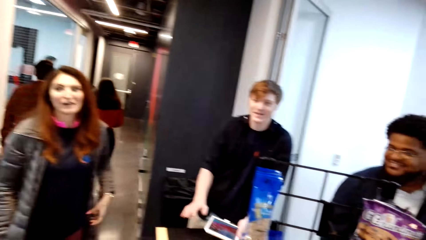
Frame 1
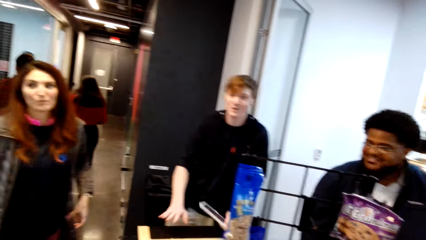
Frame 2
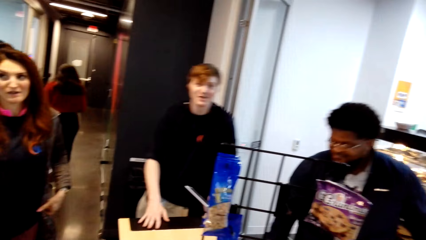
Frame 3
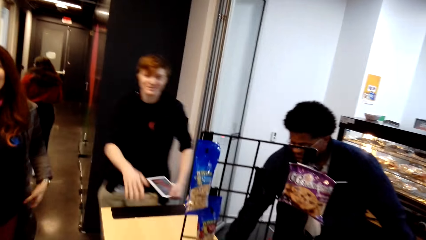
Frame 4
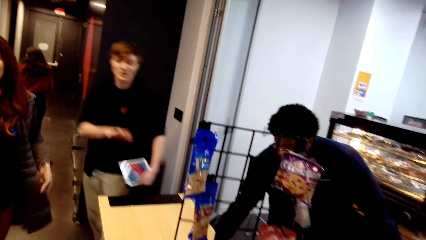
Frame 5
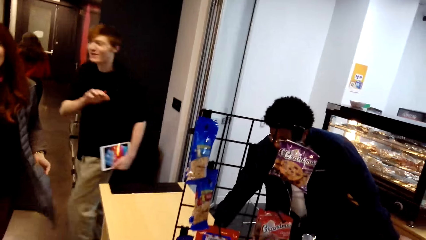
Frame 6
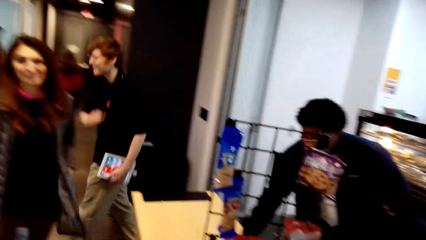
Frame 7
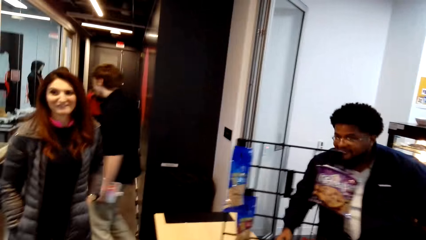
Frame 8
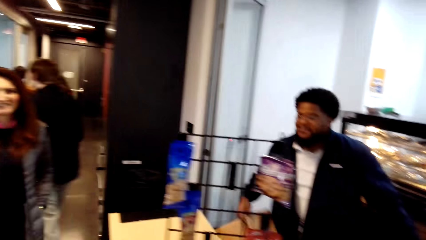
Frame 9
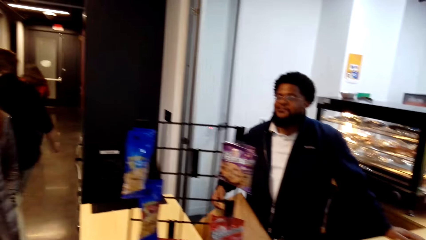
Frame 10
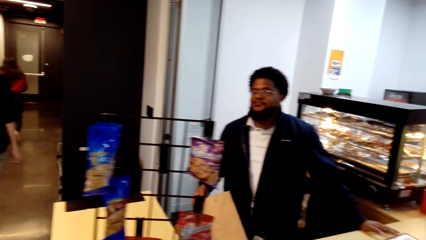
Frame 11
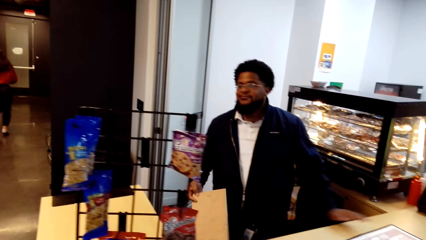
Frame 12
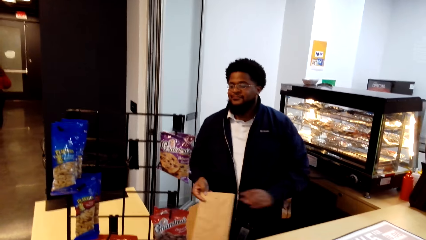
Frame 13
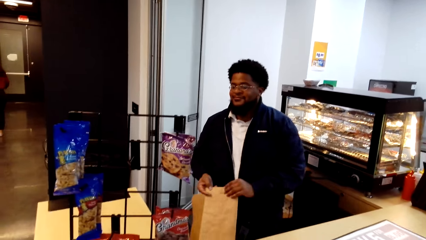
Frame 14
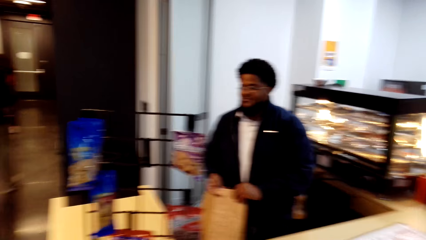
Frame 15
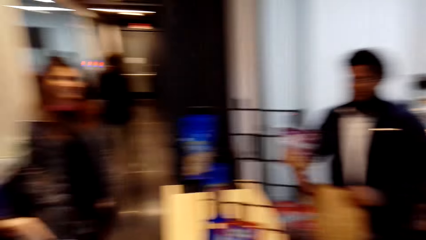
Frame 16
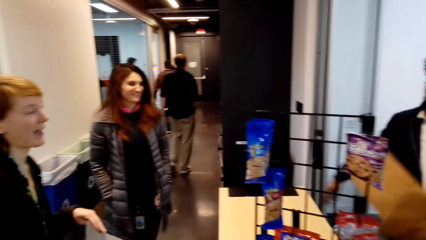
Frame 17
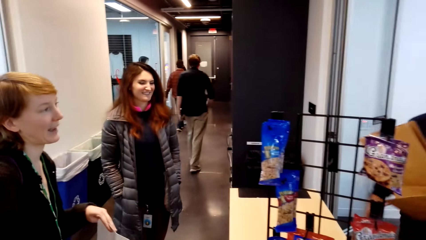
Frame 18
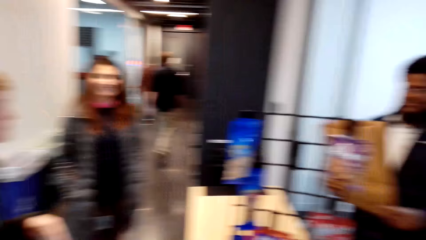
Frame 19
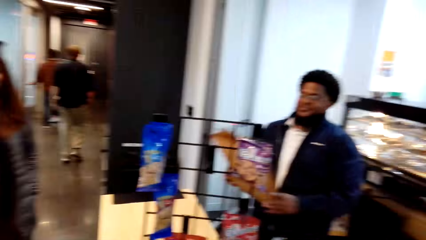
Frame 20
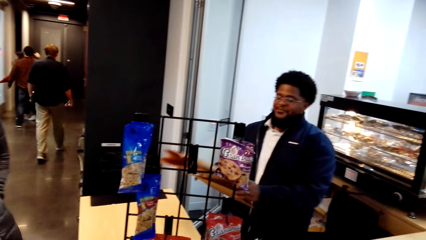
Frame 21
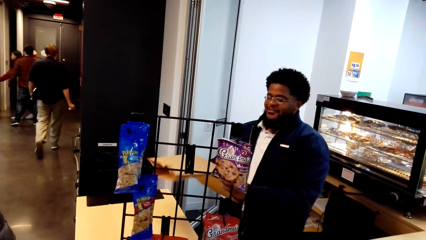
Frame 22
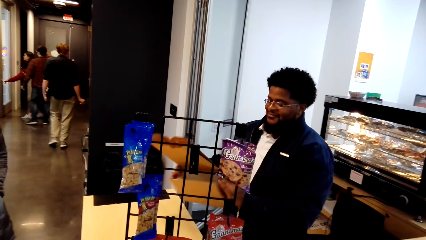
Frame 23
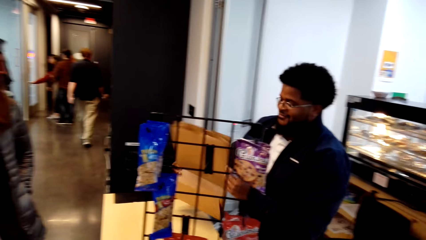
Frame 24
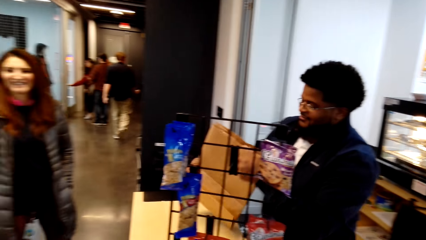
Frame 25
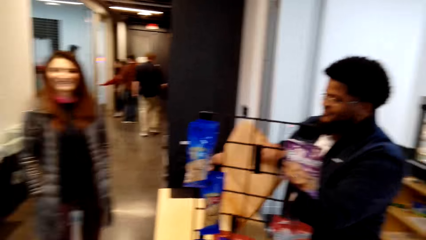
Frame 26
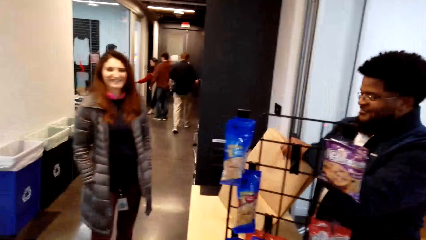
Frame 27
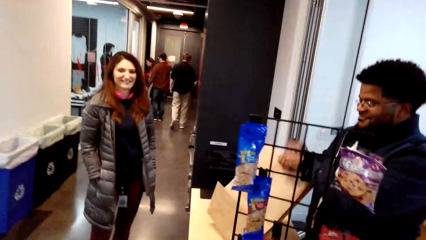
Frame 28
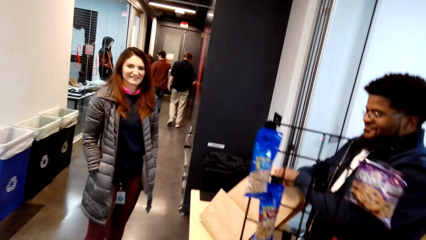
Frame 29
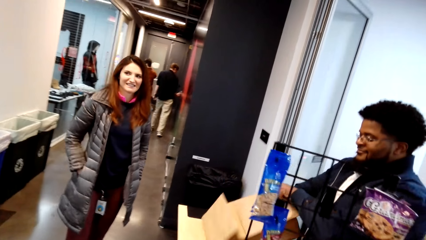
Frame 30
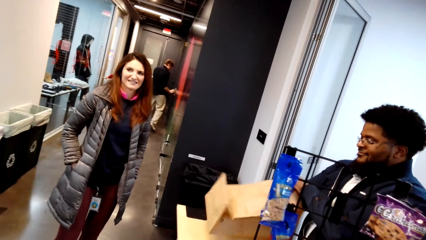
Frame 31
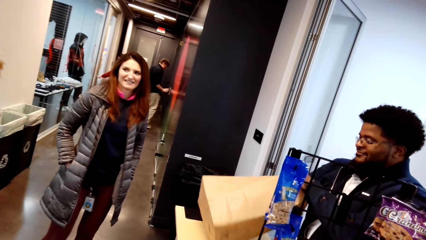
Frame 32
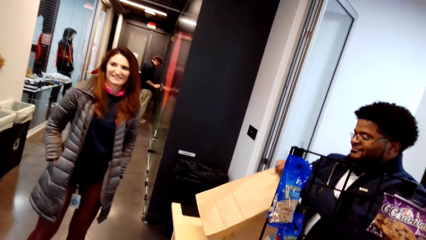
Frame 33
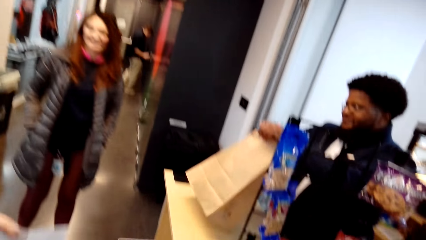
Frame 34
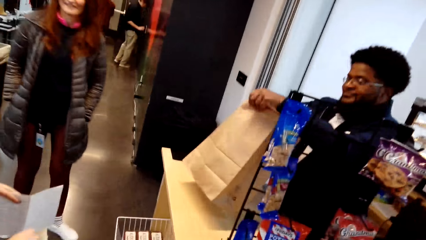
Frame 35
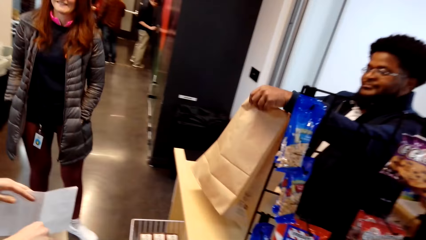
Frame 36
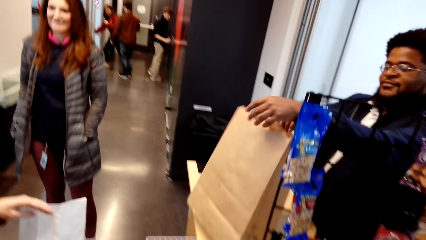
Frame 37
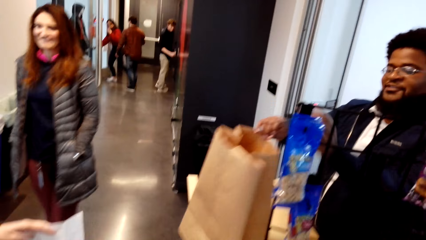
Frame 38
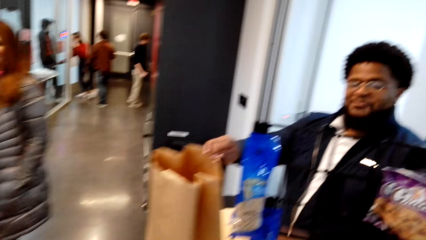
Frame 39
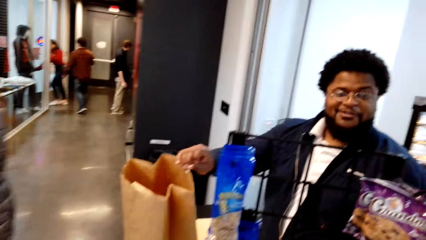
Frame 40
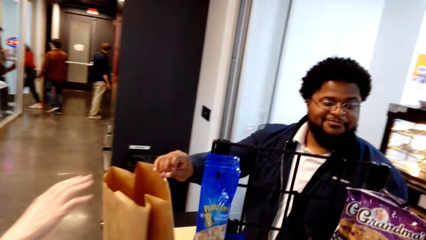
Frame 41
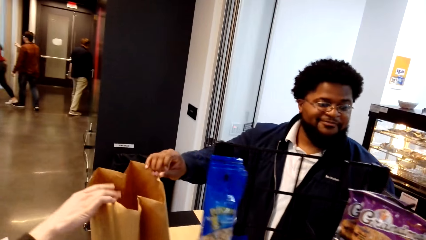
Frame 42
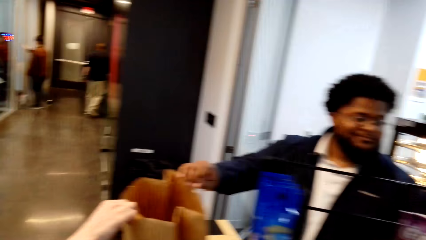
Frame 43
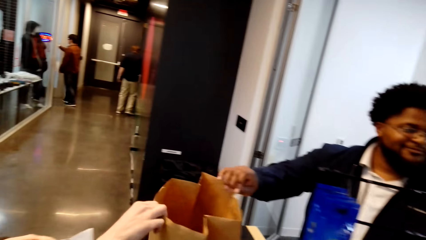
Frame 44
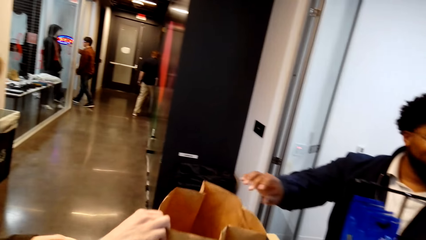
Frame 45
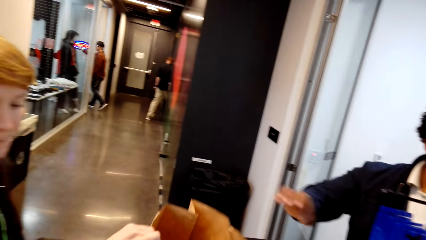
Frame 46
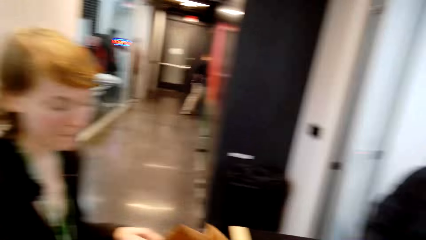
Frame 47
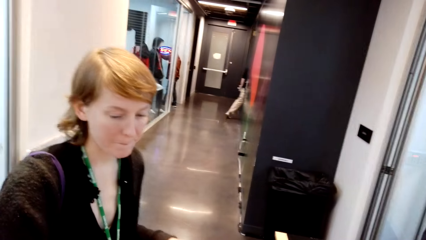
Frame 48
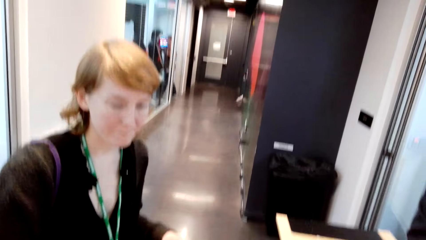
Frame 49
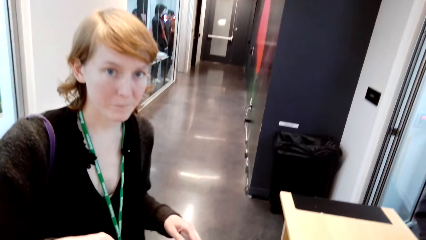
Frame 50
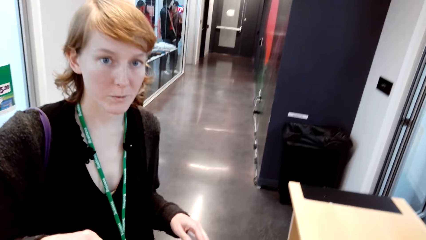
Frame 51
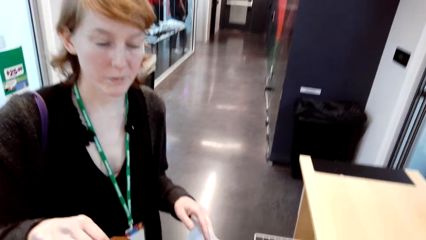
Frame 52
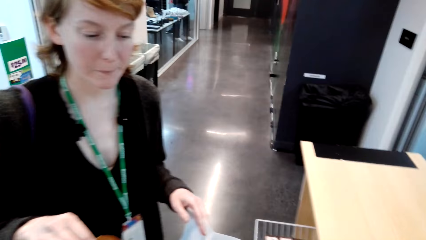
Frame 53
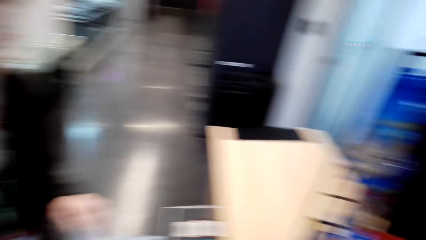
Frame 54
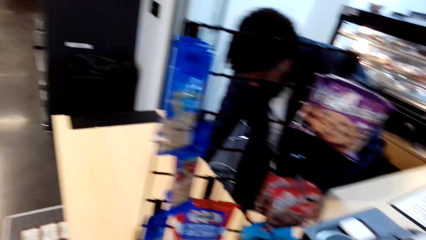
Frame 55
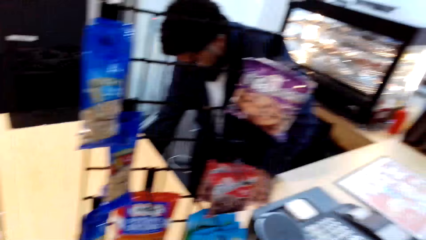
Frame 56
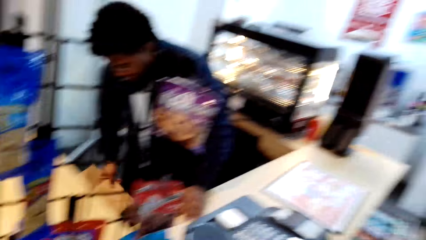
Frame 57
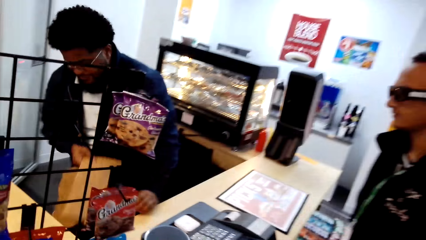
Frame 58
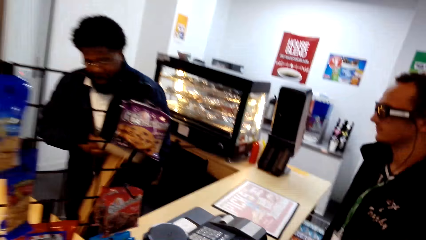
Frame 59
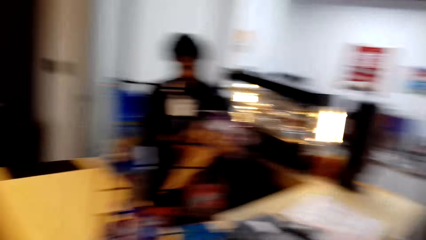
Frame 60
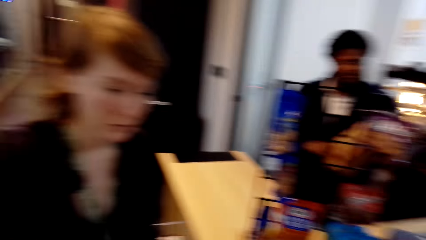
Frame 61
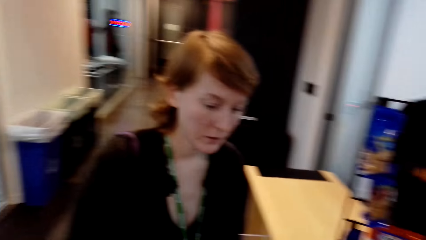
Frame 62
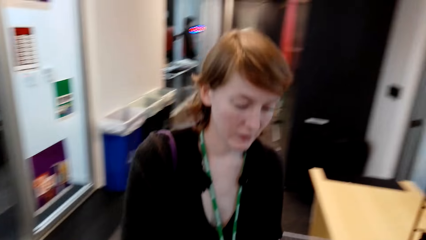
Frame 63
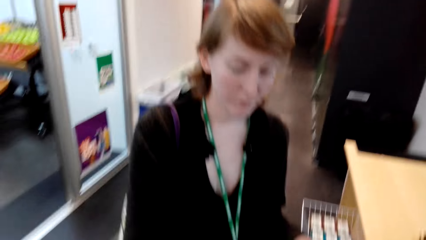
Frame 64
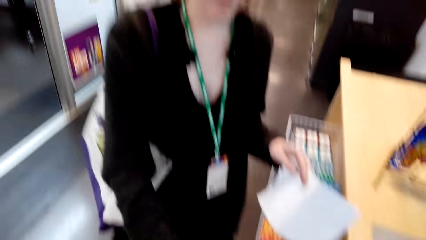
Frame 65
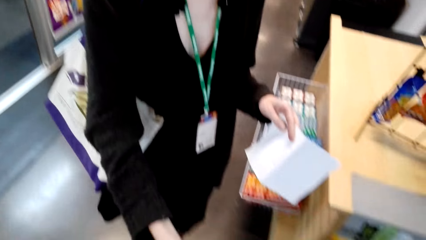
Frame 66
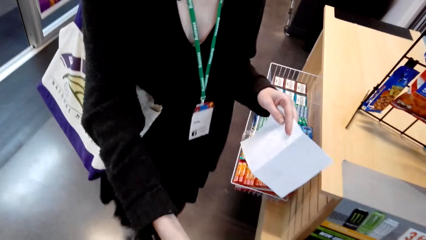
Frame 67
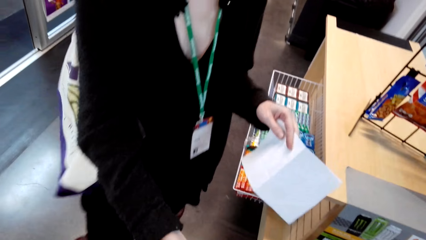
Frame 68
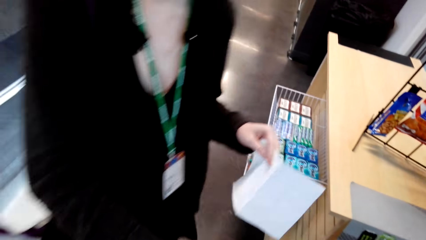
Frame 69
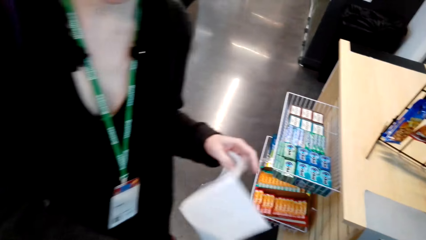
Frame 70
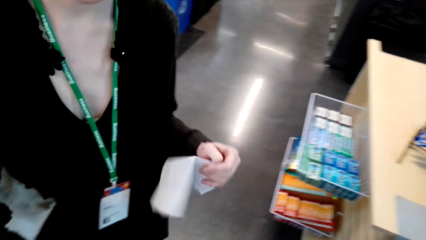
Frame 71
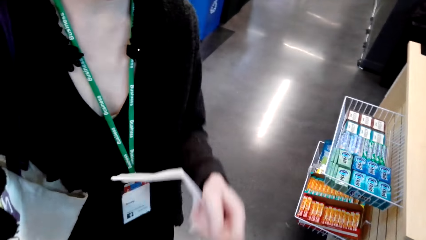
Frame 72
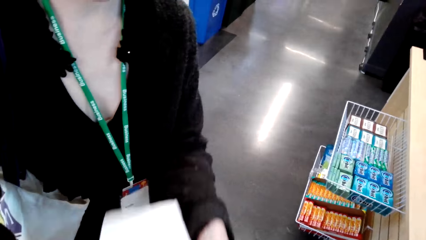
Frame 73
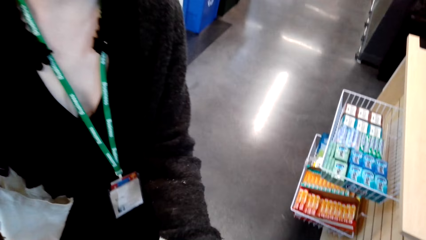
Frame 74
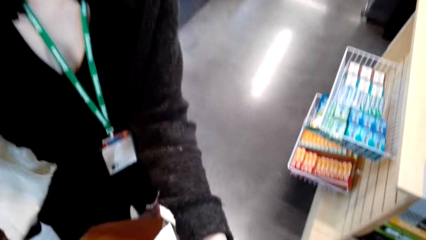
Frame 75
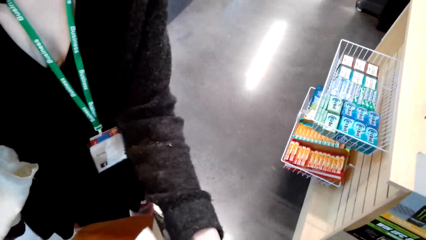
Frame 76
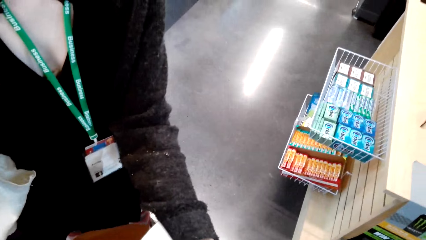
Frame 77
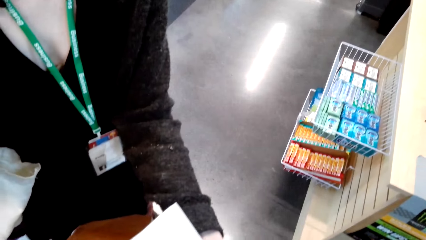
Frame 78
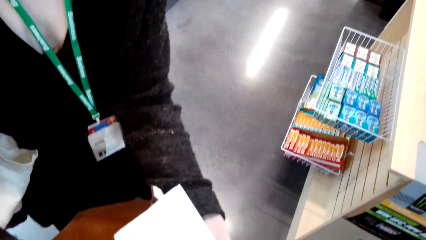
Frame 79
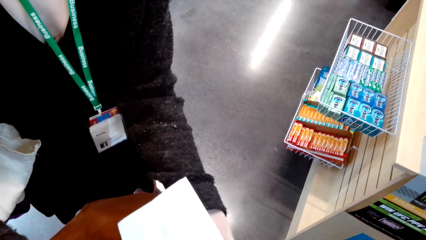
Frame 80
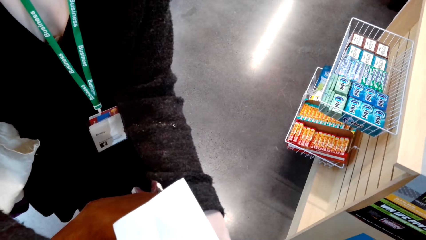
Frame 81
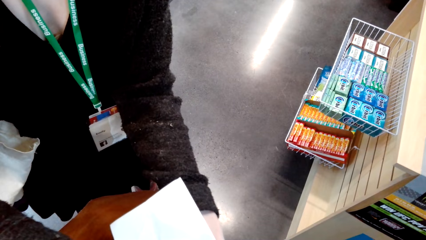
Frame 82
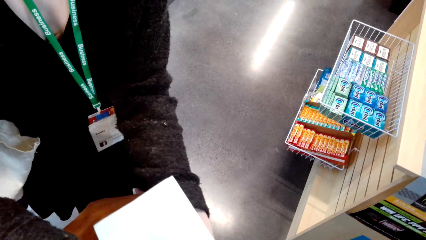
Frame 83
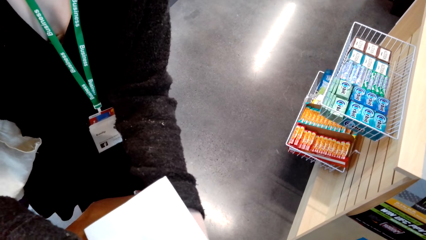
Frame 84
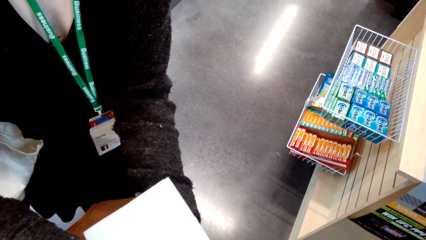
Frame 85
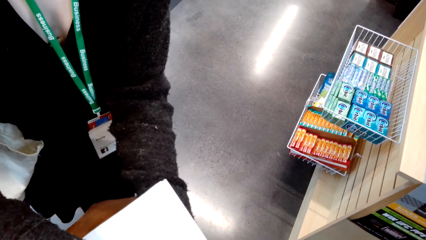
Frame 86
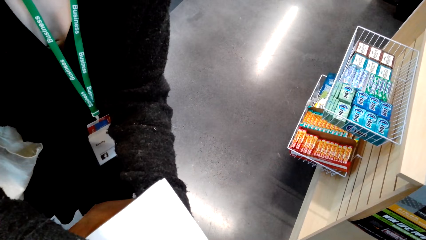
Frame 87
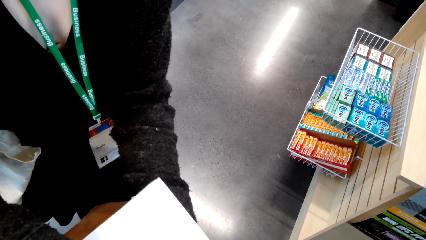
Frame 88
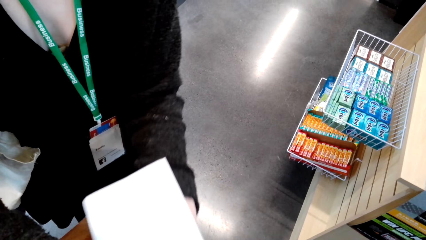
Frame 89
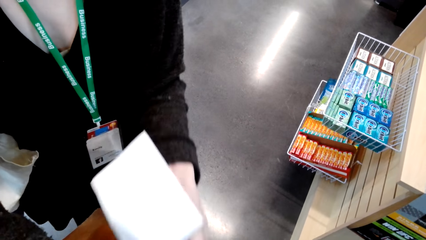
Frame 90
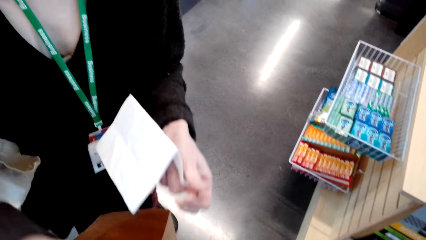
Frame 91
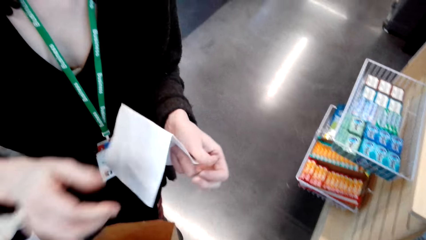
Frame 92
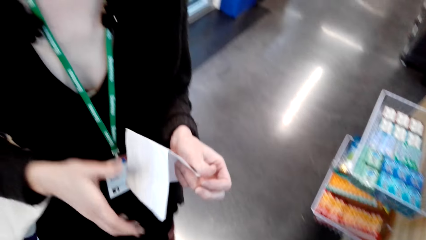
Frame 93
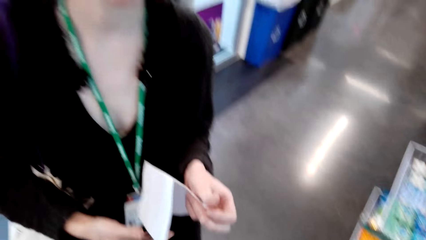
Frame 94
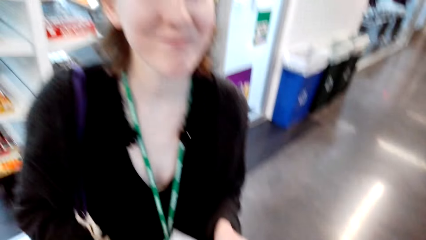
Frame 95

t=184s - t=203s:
The lady talks with another lady. The first lady talks with the man. The camera wearer looks around. The man walks around. The first lady talks with another man. The camera wearer looks around. The other man holds the shopping bag. The camera wearer looks around. The first lady picks up the shopping bag from the other man and talks with the other man. The camera wearer looks around. The first lady holds paper and talks with the camera wearer. The camera wearer looks around.
